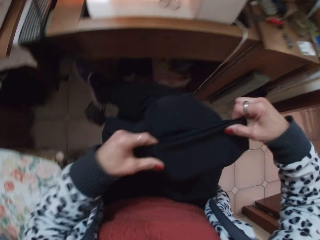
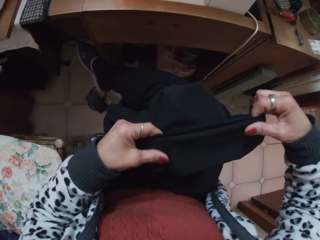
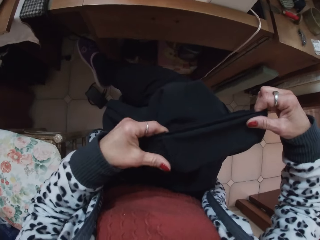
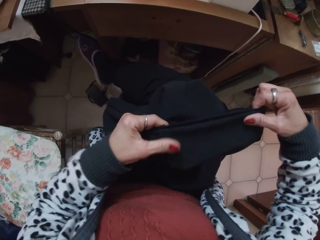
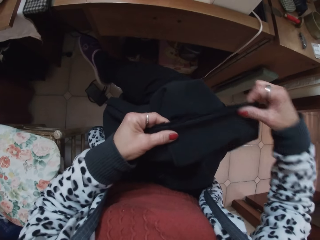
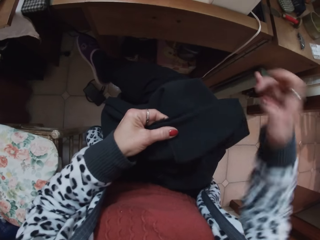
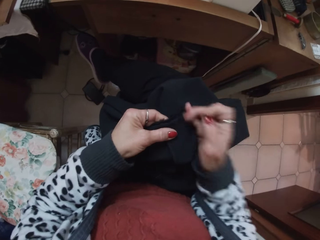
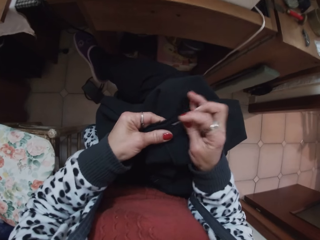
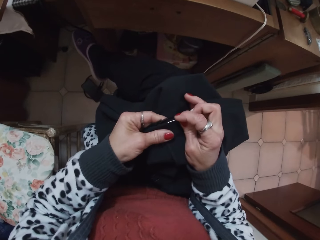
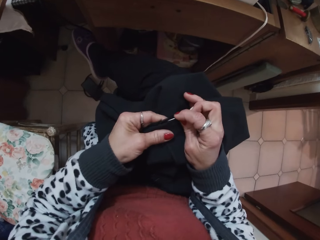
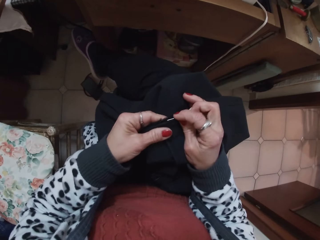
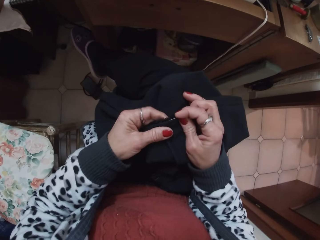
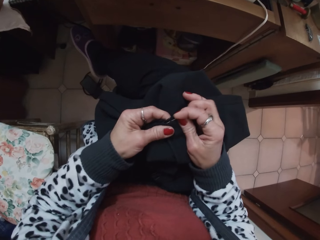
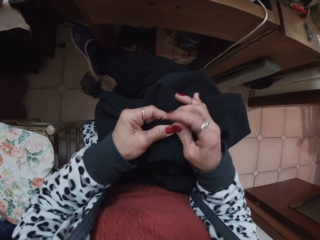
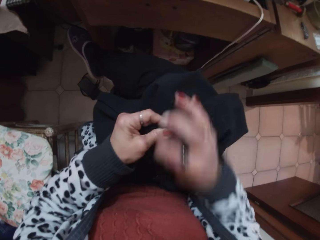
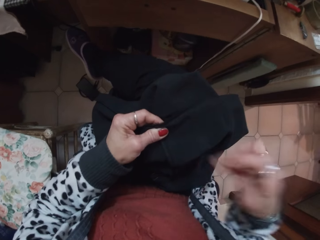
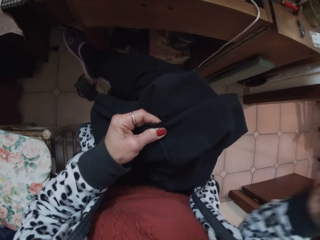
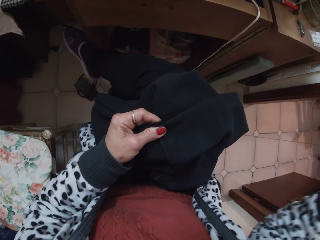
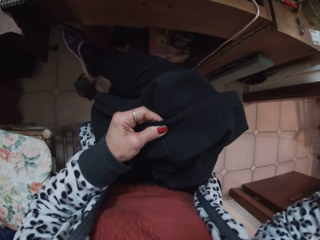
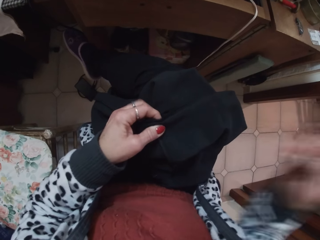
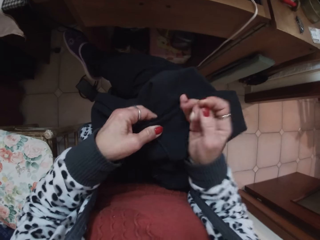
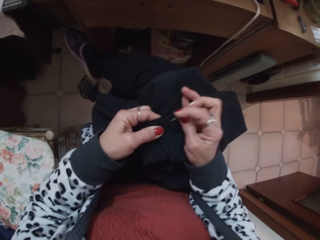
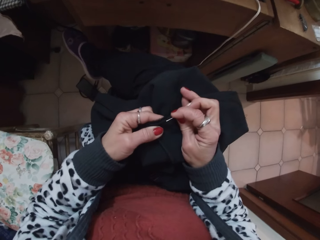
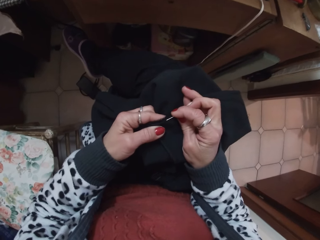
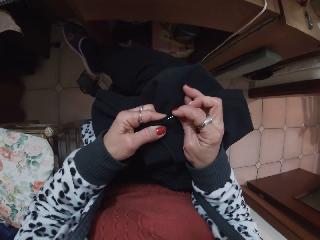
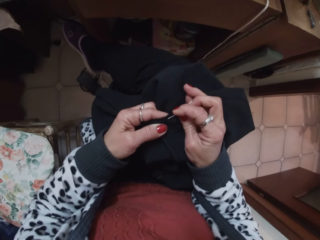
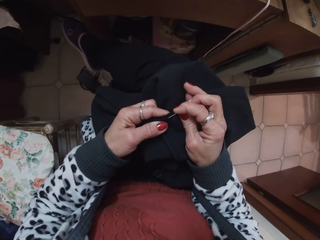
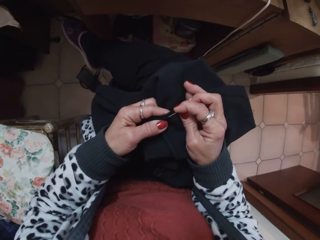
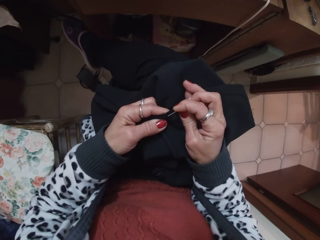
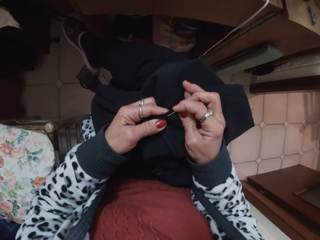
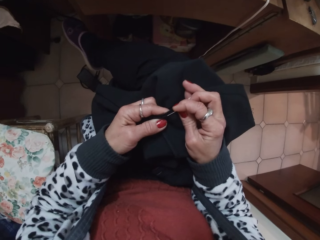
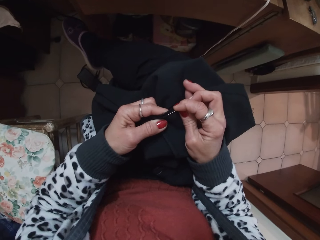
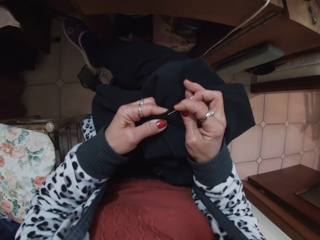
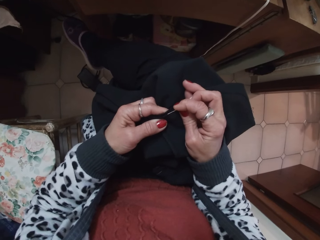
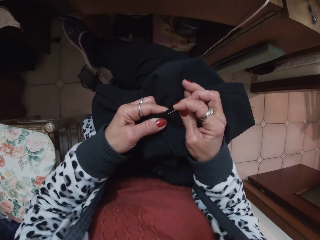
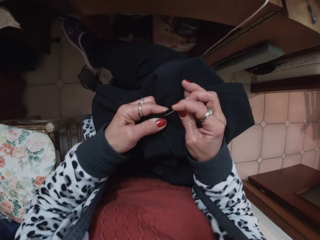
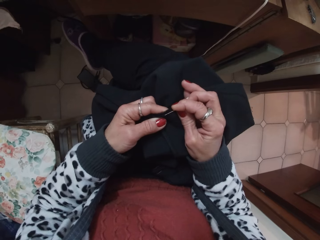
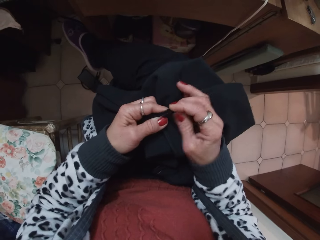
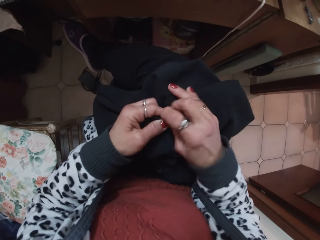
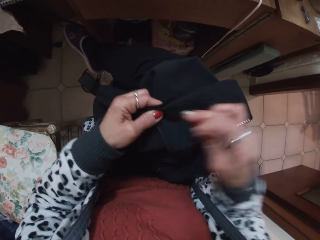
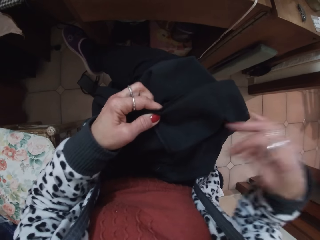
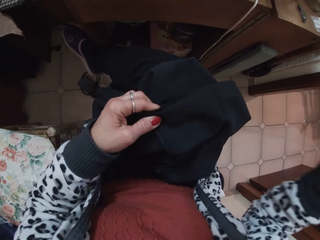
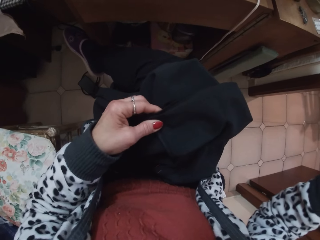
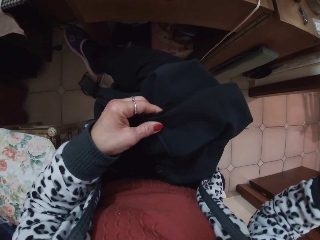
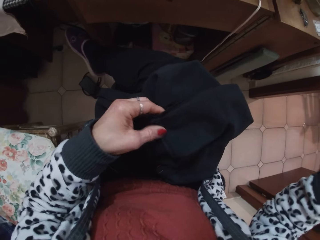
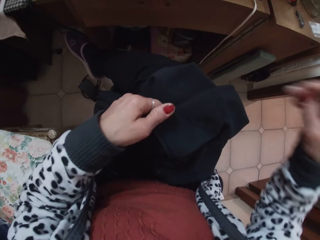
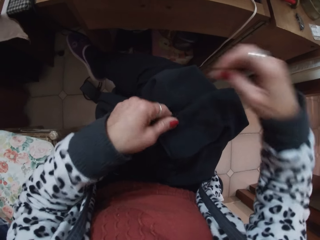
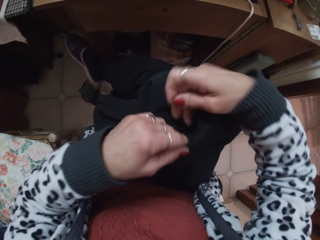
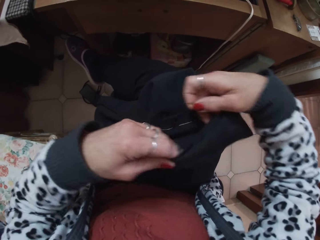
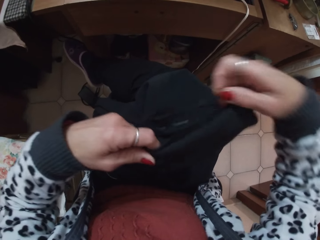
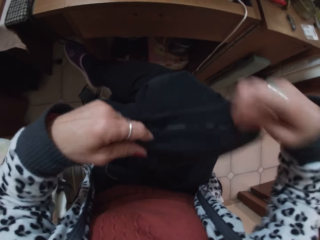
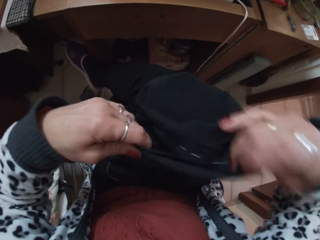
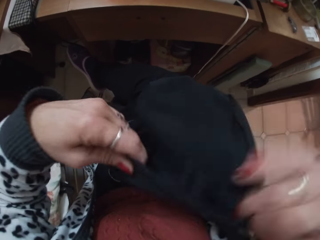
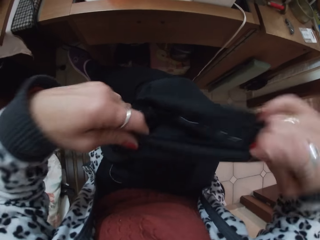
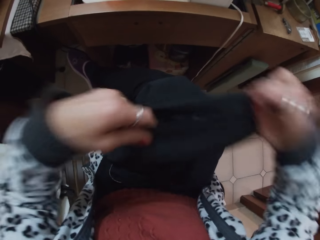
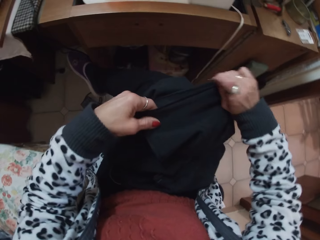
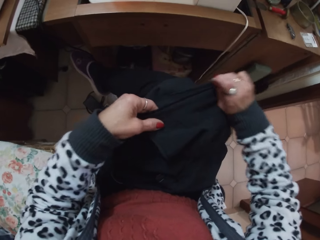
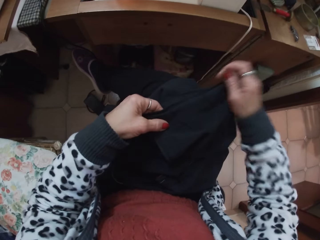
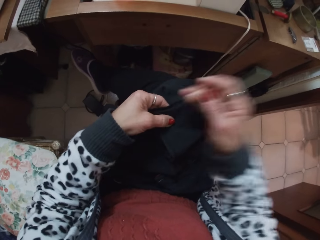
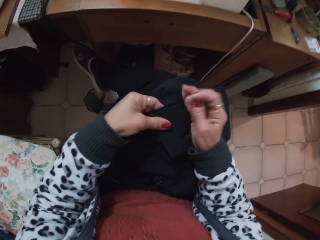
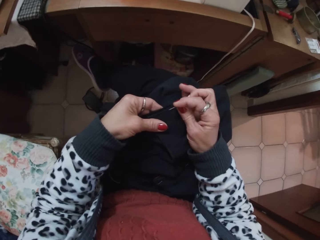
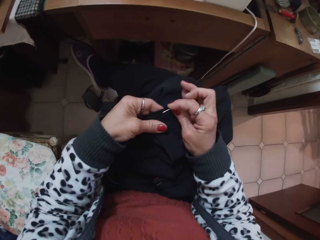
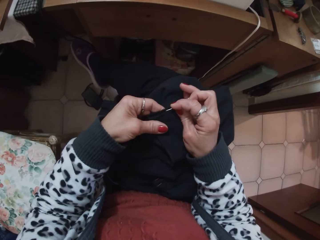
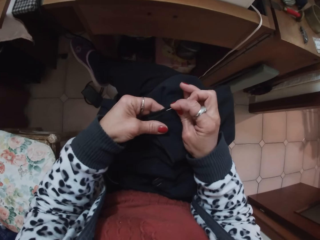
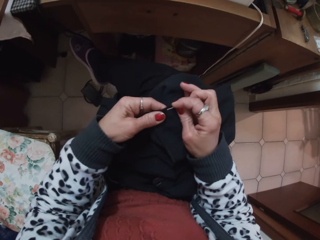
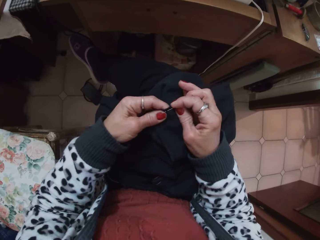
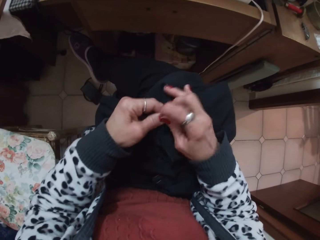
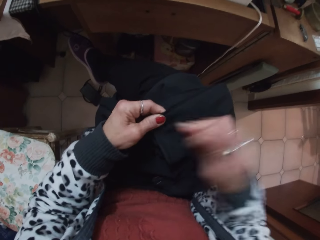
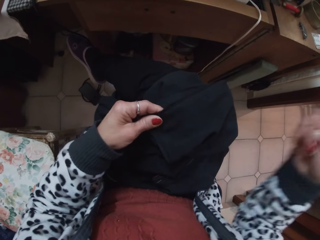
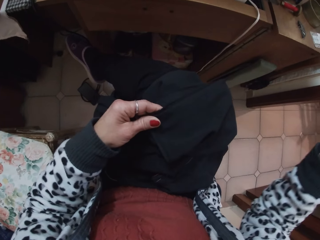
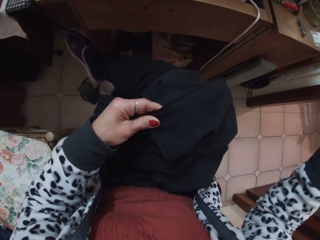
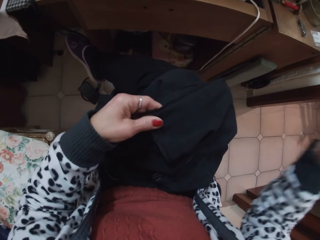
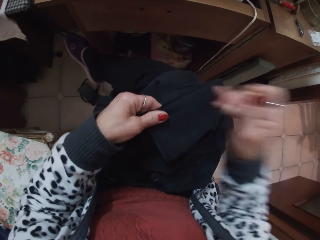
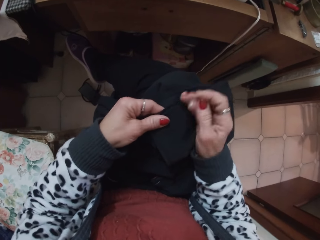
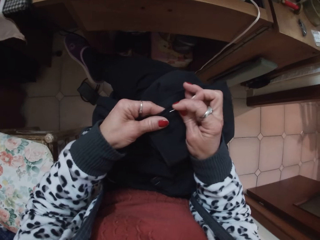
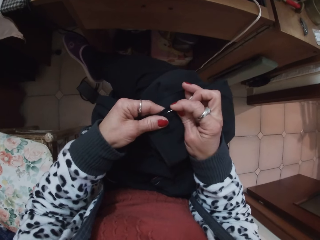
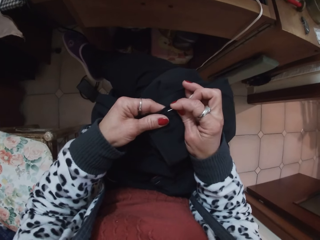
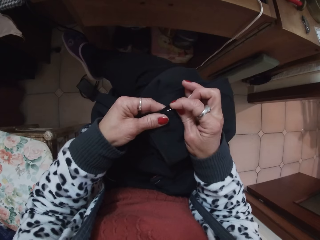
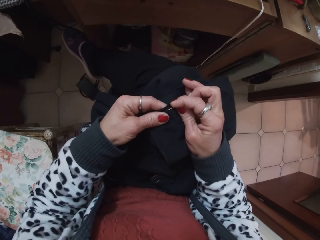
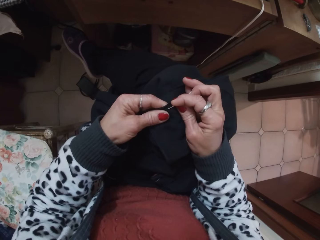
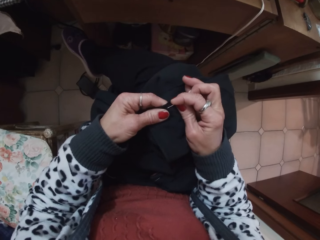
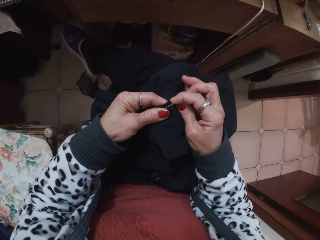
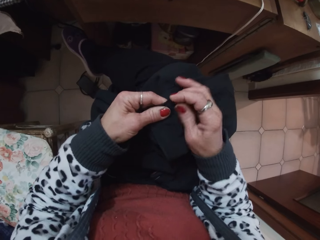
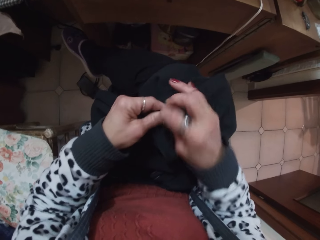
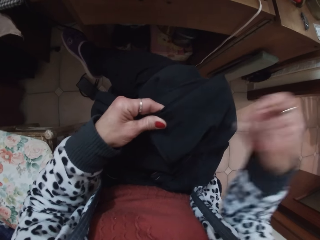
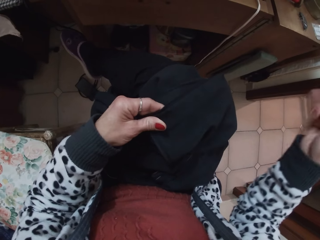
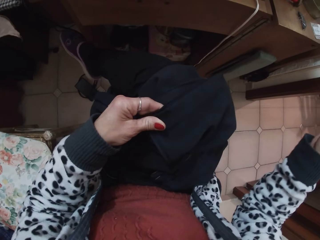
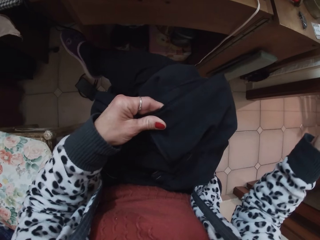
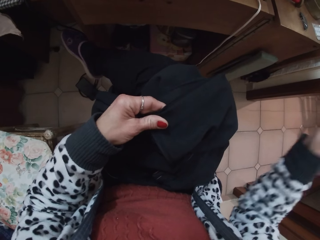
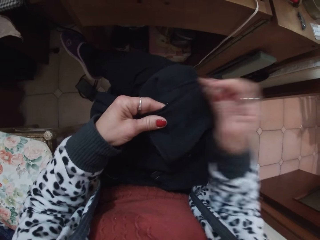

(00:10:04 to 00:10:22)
The camera wearer sews the cloth with the needle. They adjust the cloth. They sew the cloth with the needle.

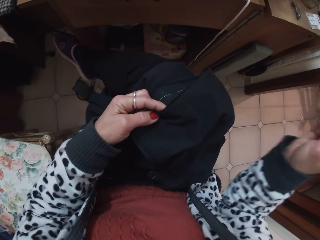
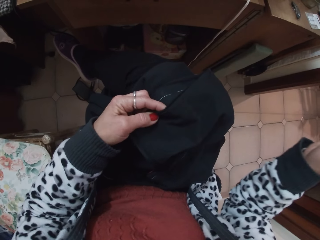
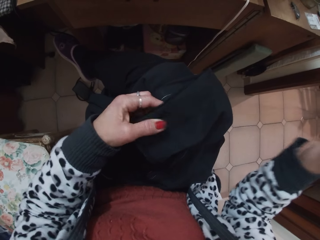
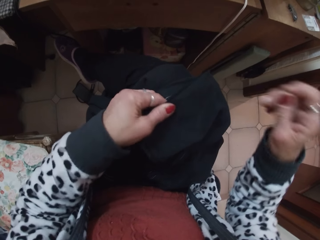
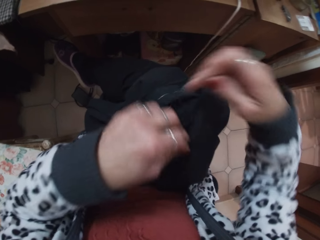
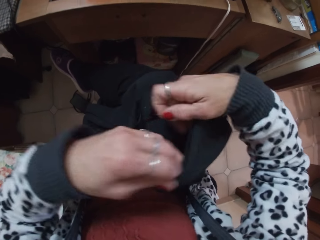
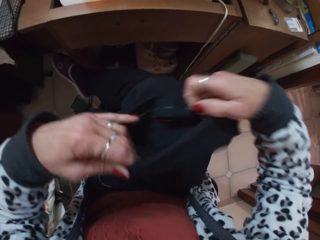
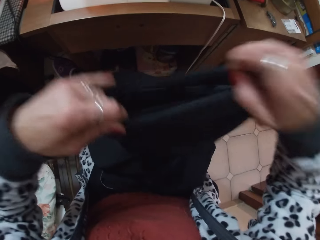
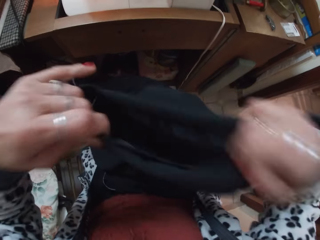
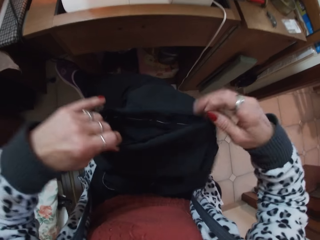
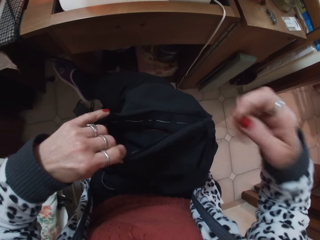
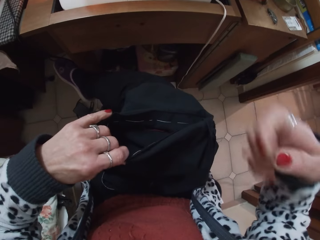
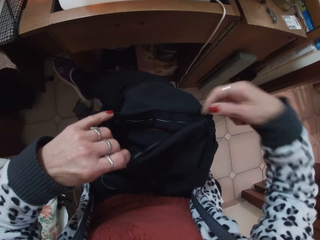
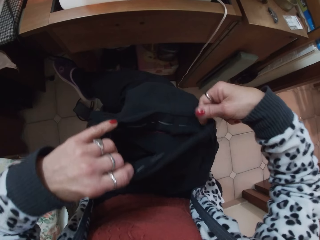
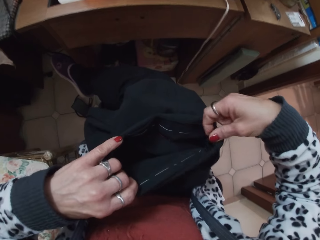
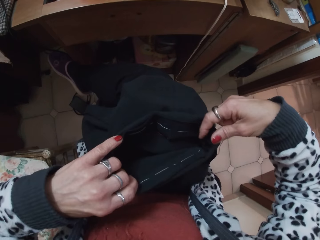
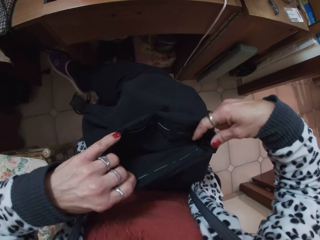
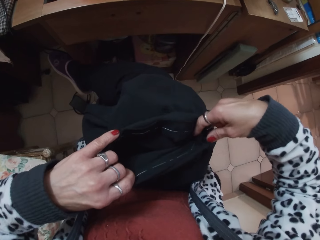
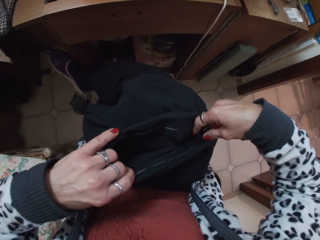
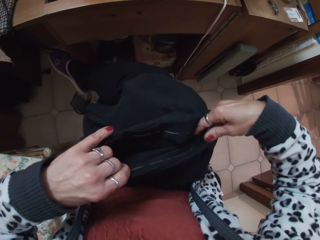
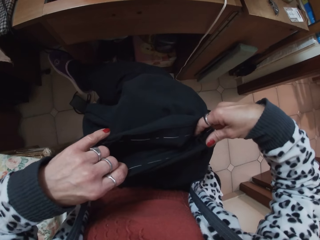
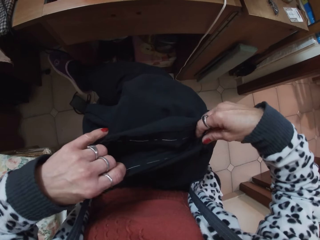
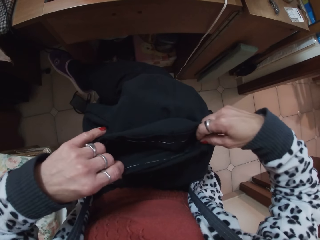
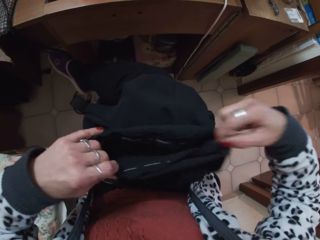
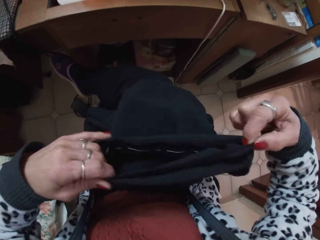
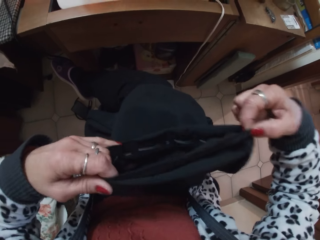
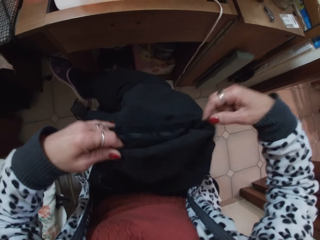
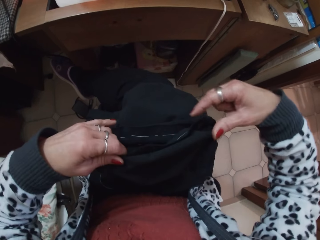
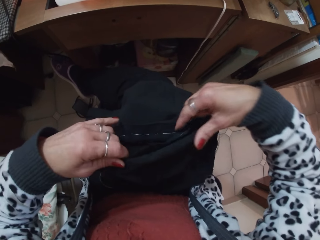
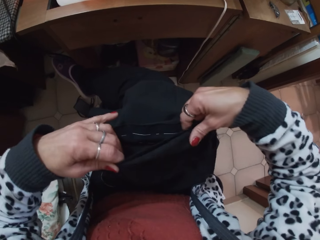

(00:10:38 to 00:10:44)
The camera wearer adjusts the cloth.
